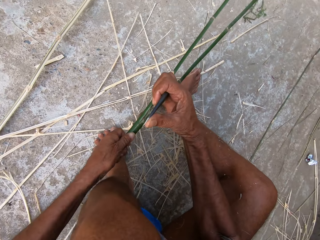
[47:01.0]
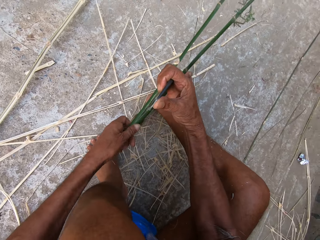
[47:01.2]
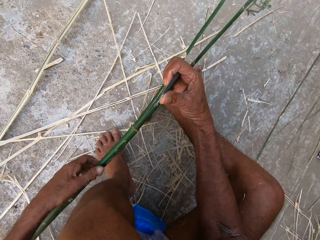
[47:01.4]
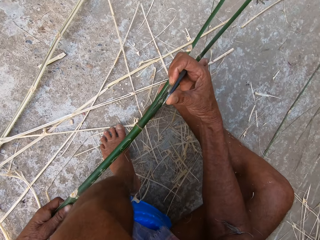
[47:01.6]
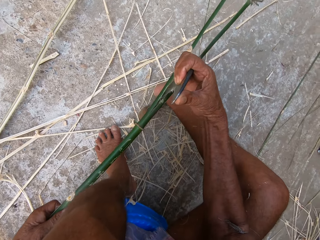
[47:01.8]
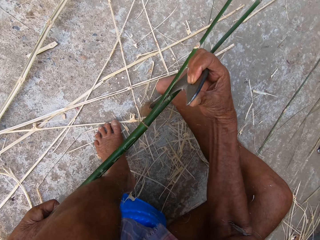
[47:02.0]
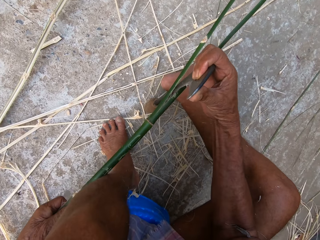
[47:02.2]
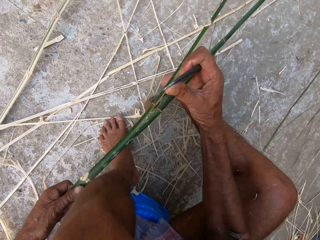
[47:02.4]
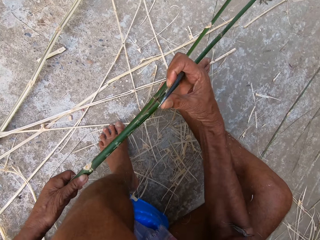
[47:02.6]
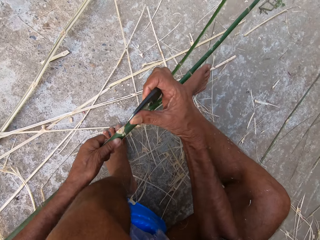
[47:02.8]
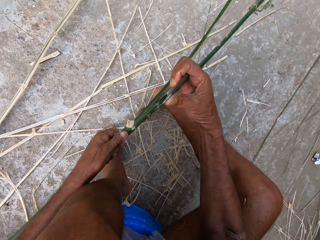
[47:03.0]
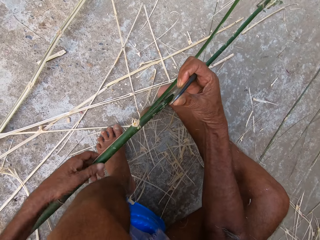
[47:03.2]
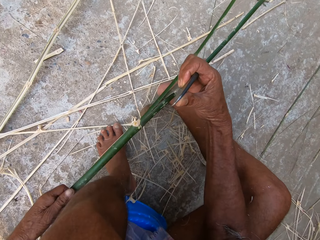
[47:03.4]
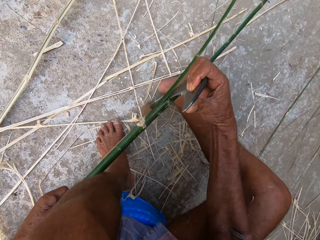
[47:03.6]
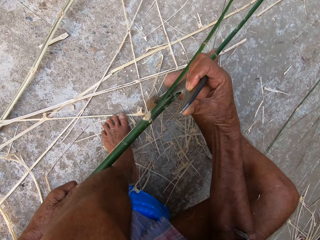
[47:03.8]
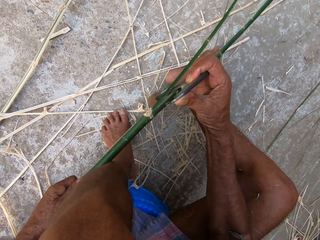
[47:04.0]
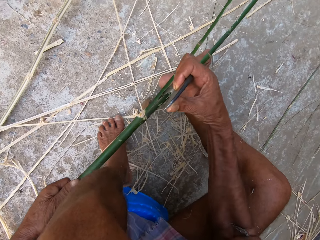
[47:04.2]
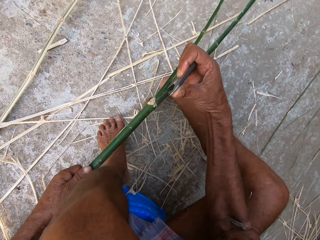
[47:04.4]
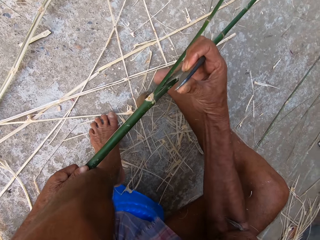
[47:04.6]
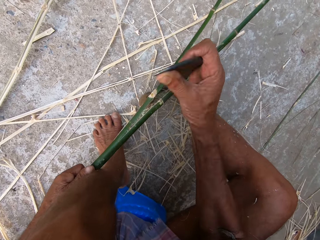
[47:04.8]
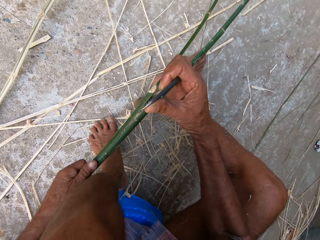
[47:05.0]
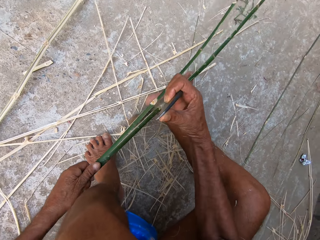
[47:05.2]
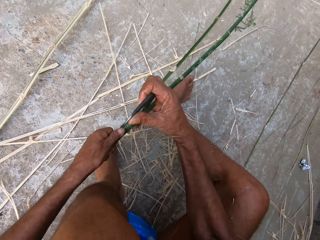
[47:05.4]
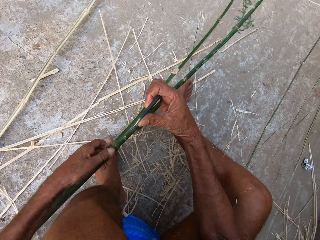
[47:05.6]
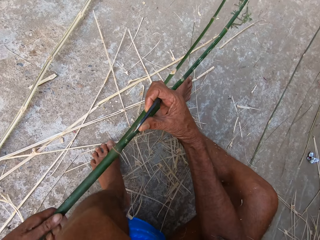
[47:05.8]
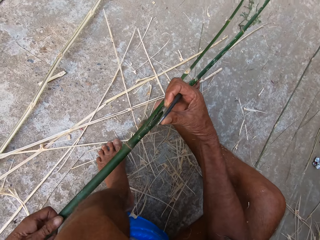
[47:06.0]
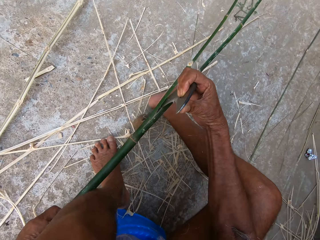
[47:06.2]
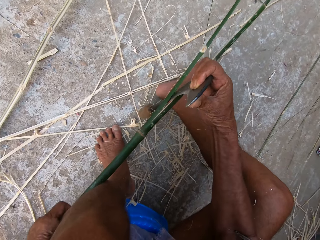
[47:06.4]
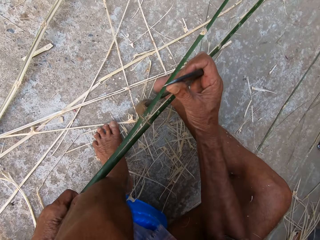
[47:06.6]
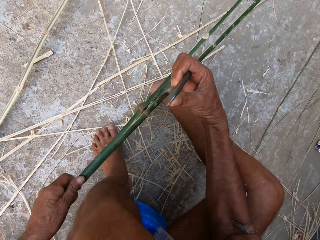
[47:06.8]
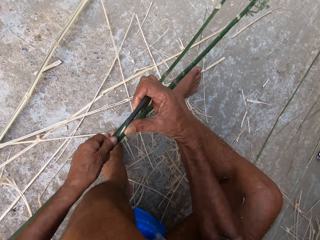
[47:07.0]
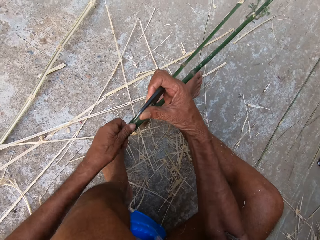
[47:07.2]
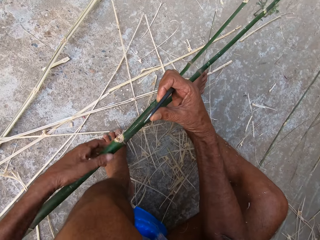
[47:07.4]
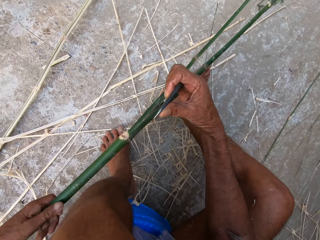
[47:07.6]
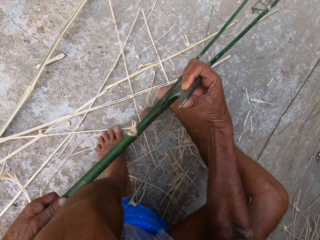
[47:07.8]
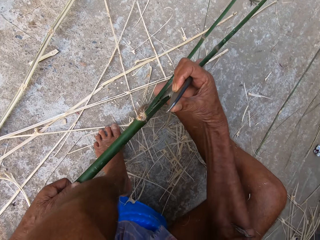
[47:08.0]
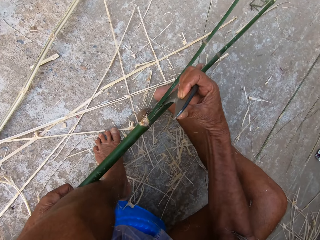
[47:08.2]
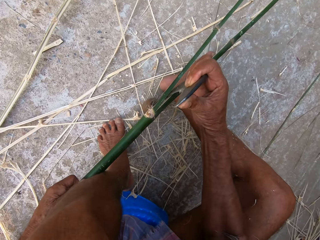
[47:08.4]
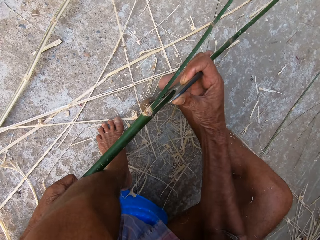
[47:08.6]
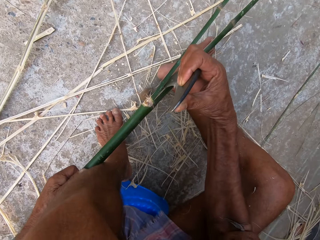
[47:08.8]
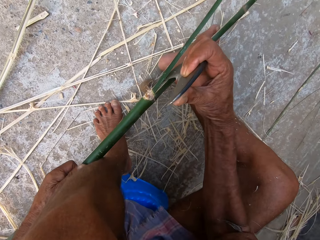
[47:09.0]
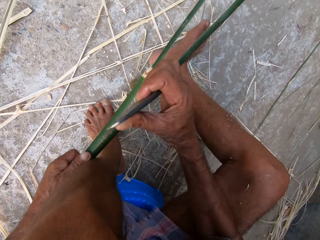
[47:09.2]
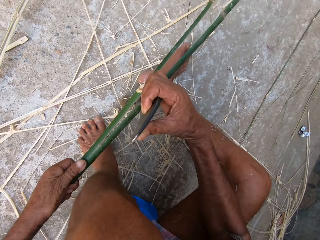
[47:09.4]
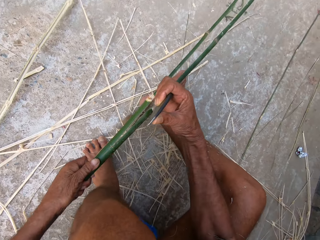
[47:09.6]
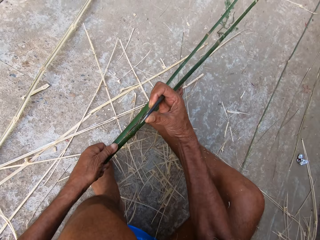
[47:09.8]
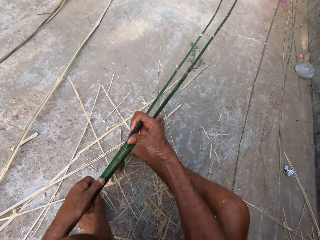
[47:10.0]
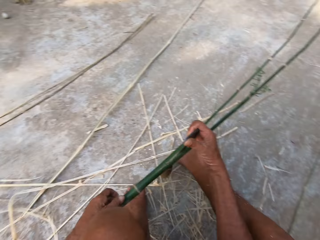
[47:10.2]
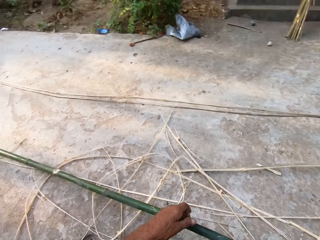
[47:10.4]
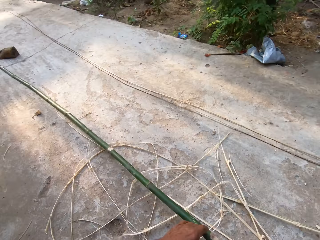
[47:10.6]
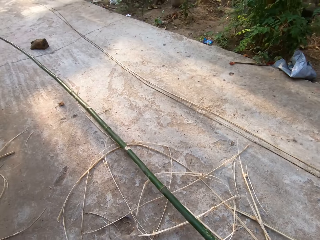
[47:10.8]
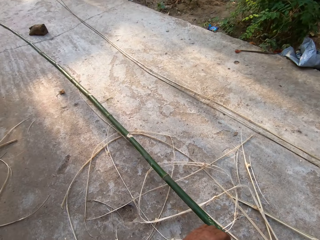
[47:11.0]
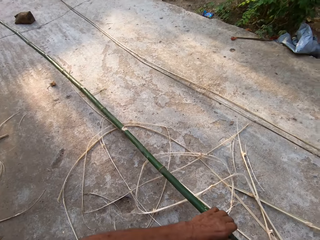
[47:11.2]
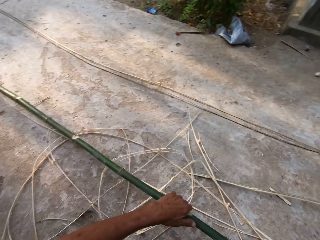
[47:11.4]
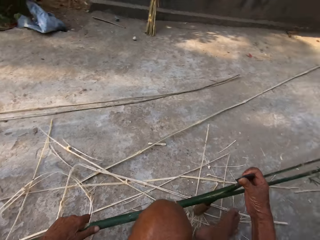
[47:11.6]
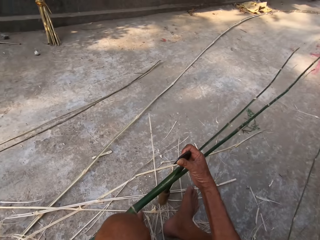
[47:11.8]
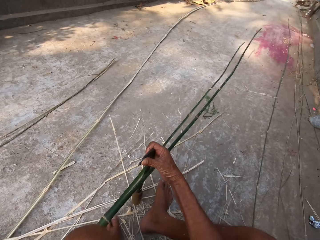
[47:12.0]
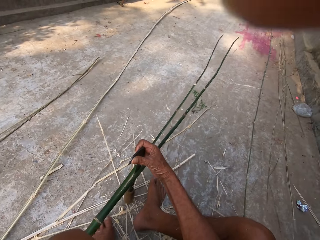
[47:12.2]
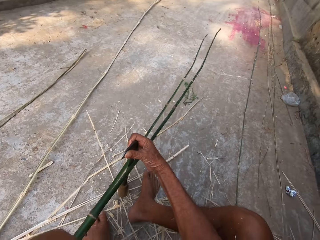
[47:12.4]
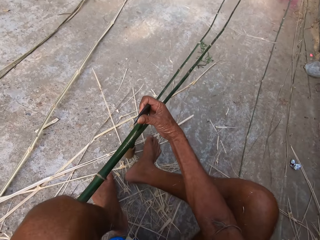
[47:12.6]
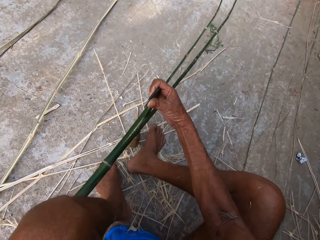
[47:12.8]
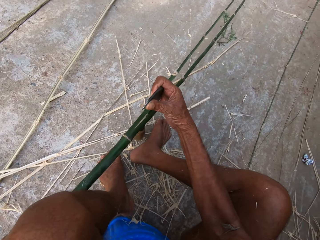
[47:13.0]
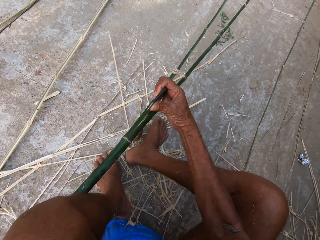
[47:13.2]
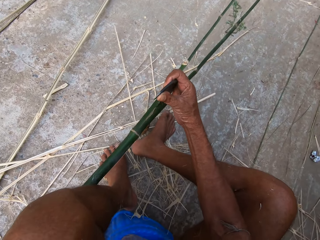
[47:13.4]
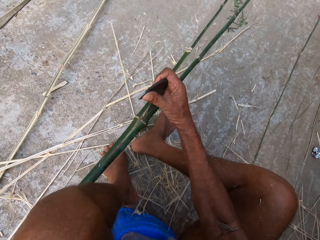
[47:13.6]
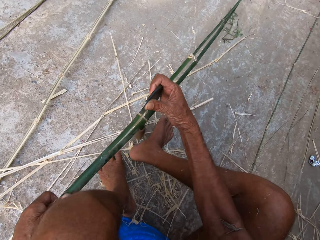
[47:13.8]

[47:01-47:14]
The camera wearer cuts a bamboo stick with a sickle tool. They cut the bamboo stick with the sickle tool again. They look around. A person talks with the camera wearer.

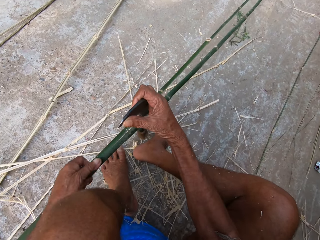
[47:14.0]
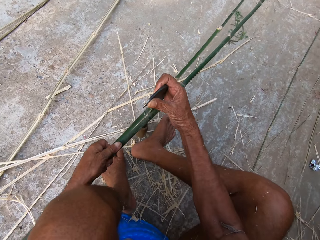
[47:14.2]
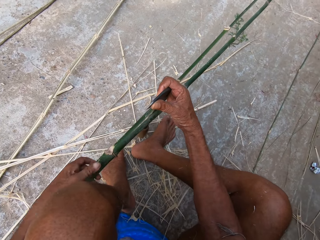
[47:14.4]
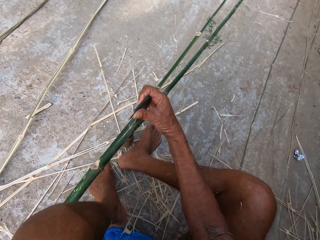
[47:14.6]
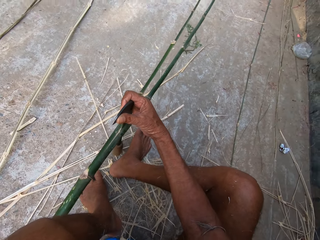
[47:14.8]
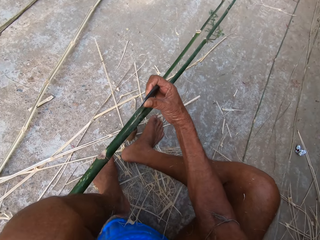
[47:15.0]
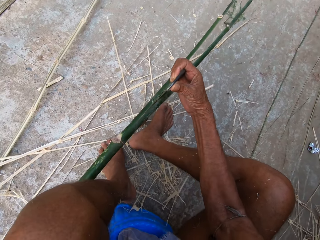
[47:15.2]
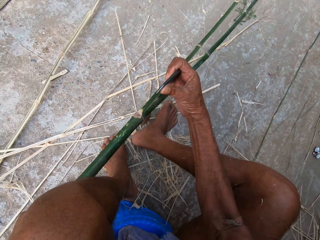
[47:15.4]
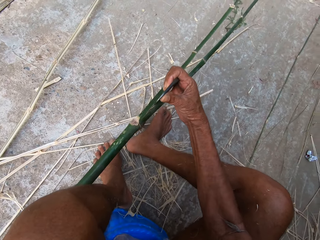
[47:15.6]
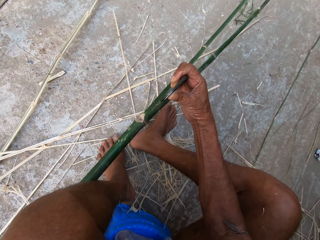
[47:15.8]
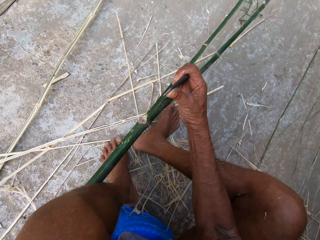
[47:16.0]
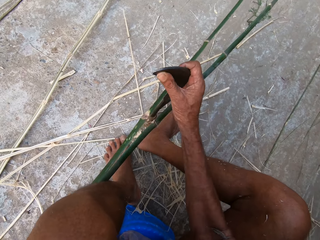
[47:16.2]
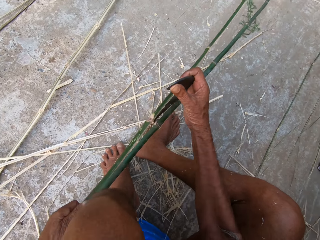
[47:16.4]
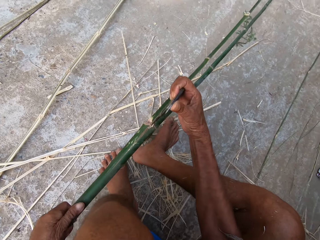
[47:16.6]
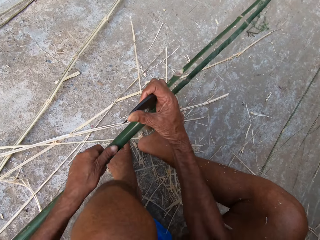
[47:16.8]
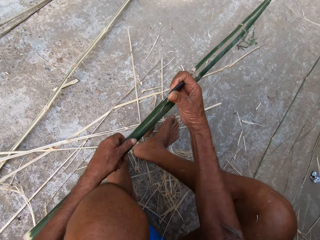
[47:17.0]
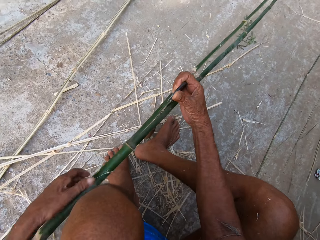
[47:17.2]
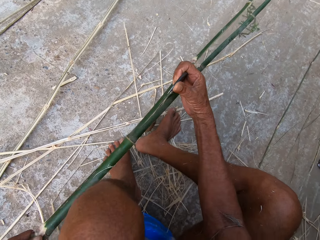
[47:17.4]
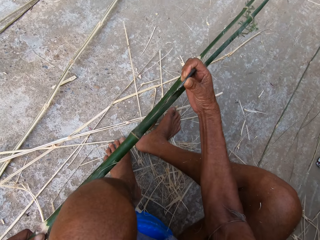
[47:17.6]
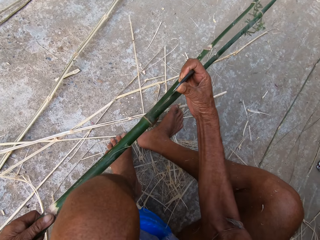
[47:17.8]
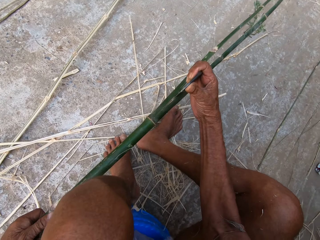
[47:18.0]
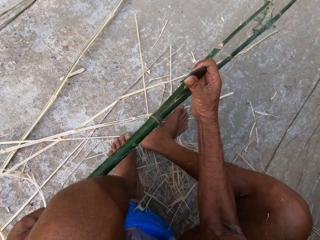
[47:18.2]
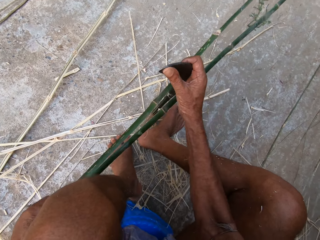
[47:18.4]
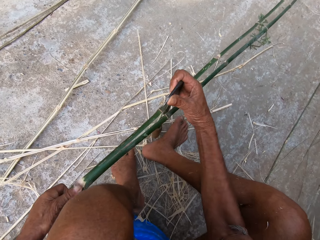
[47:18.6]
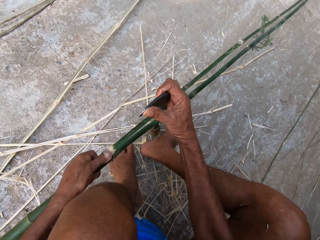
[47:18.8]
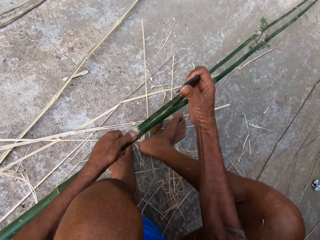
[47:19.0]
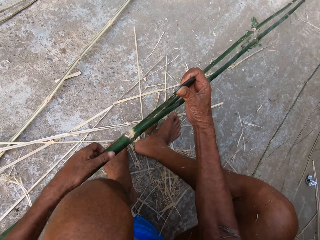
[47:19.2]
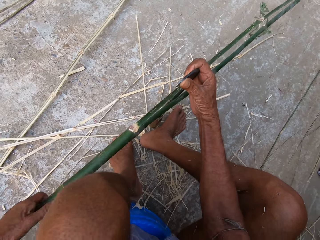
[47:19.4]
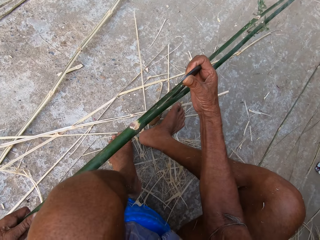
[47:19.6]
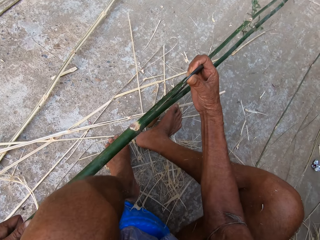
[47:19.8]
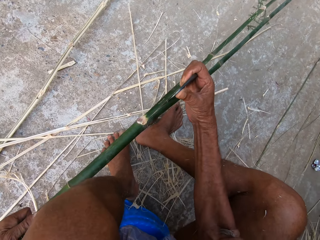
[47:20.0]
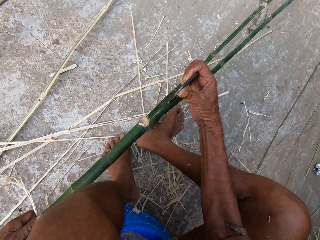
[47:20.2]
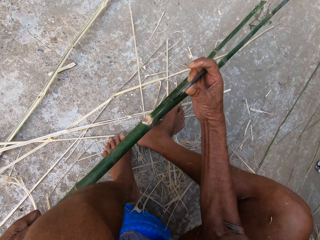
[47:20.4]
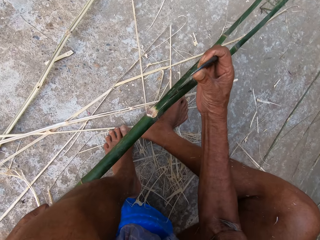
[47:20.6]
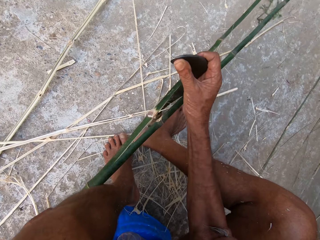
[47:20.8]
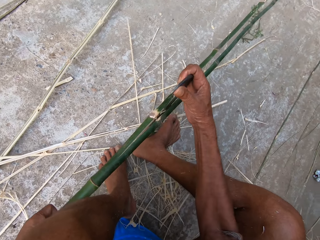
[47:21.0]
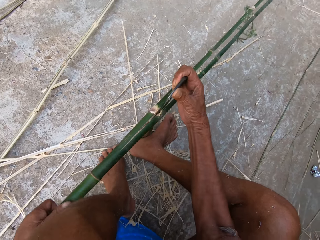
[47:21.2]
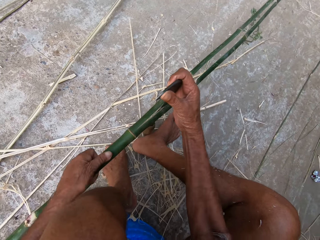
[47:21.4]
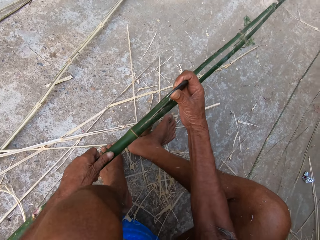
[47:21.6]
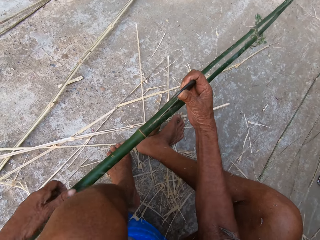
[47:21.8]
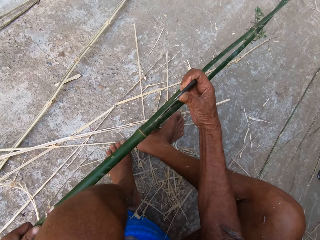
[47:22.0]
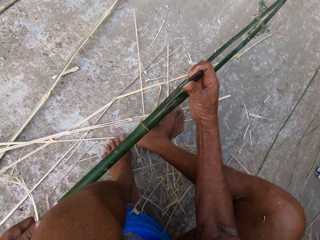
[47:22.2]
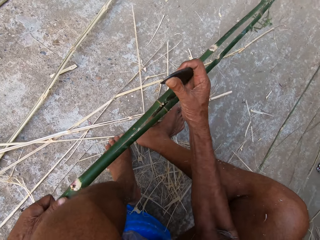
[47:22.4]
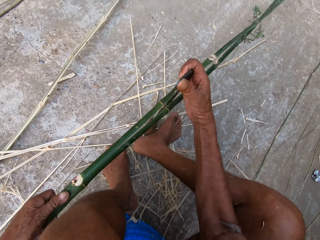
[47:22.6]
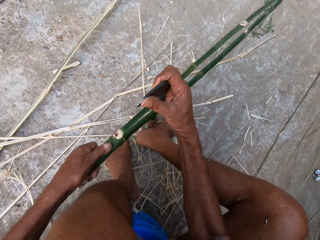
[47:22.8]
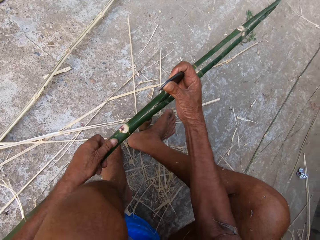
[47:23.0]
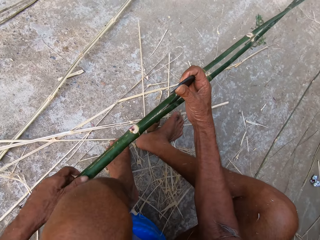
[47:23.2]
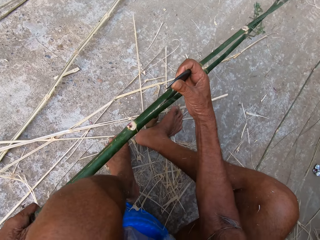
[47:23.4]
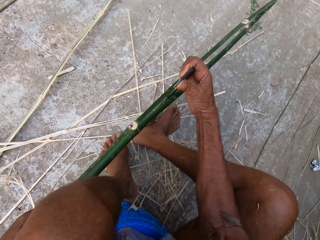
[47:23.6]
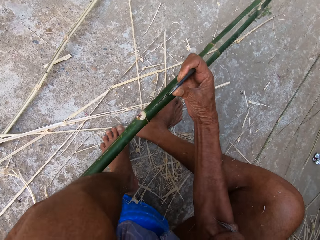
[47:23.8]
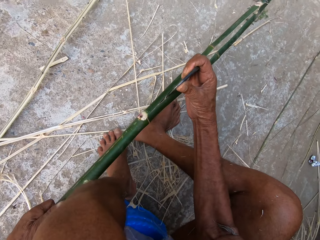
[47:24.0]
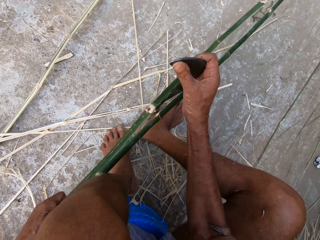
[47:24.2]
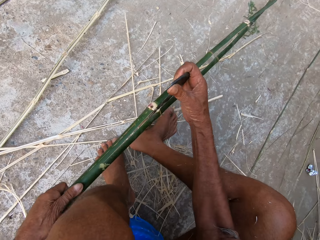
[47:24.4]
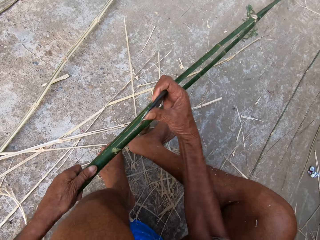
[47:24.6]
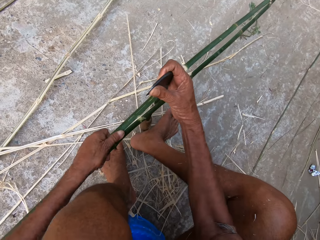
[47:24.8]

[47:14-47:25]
The camera wearer cuts a bamboo stick with a sickle tool. They talk with a person. They cut the bamboo stick with the sickle tool. They cut the bamboo stick with the sickle tool again.
